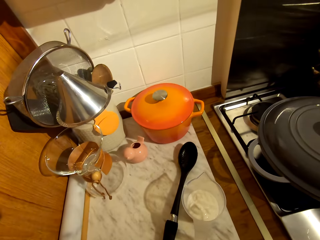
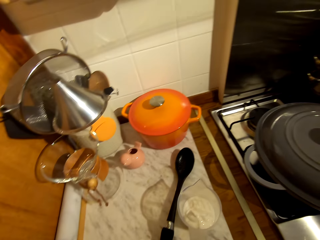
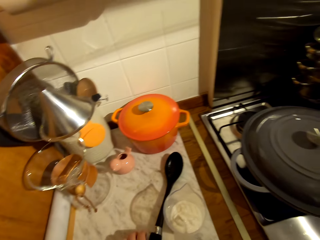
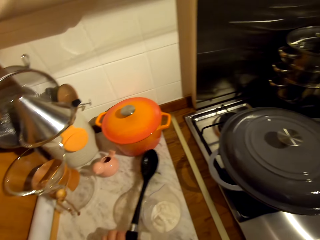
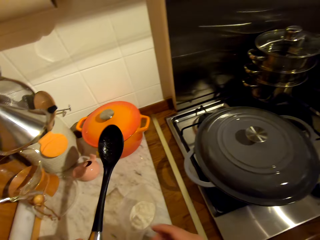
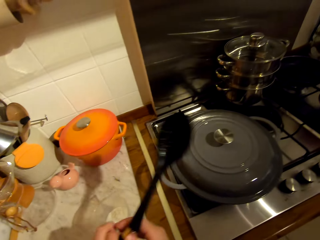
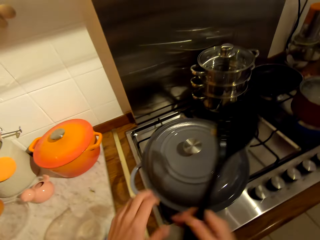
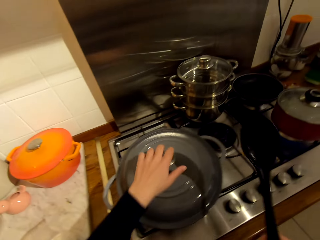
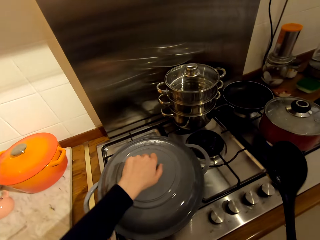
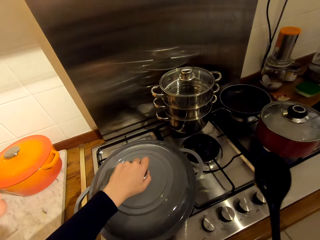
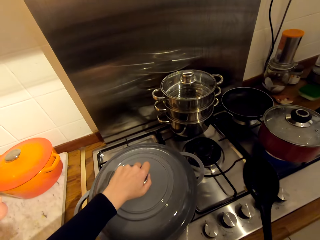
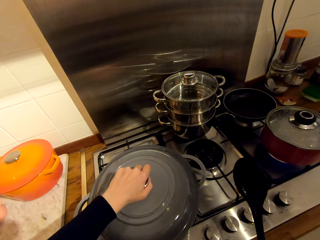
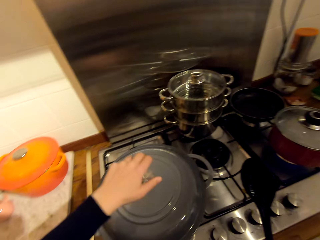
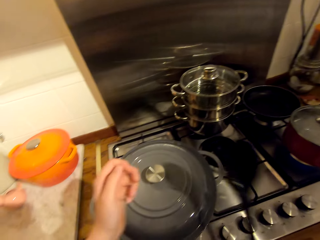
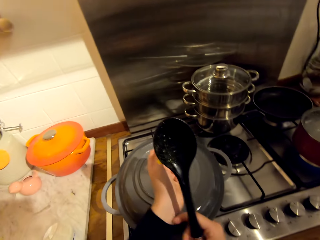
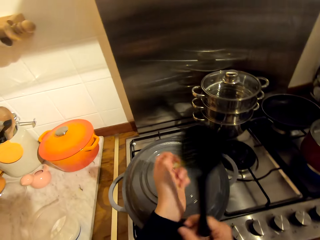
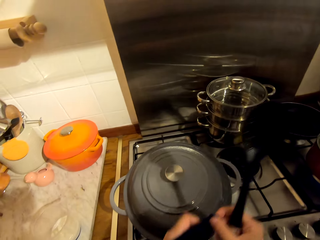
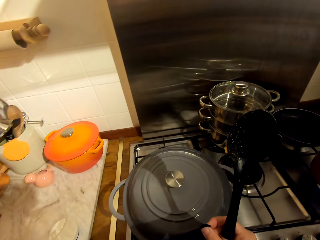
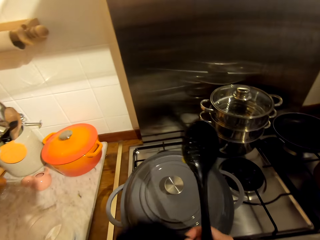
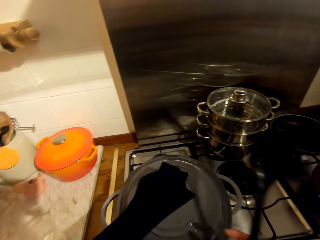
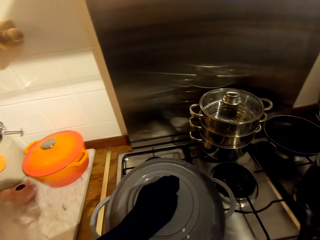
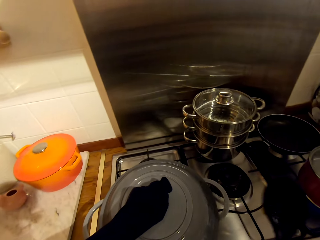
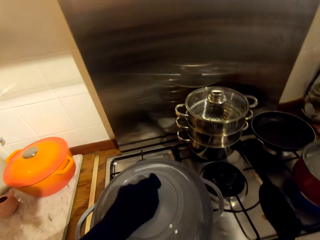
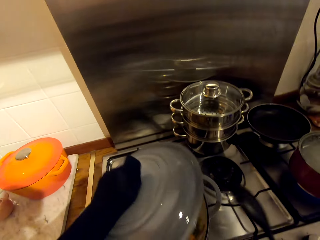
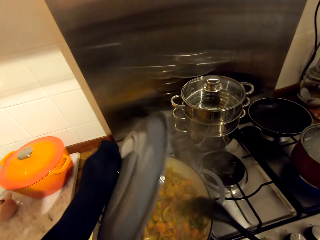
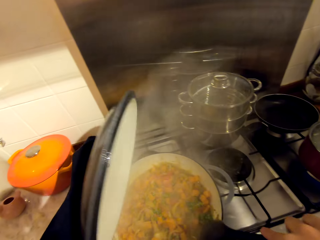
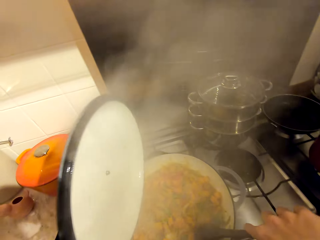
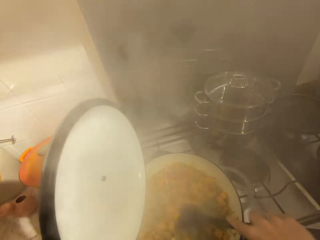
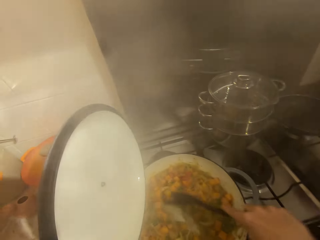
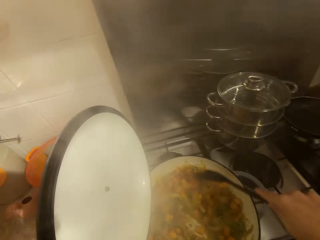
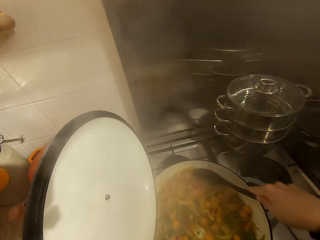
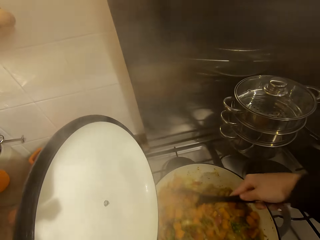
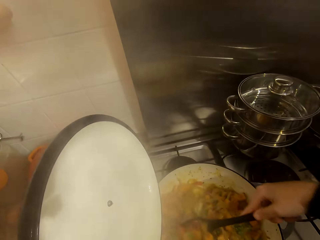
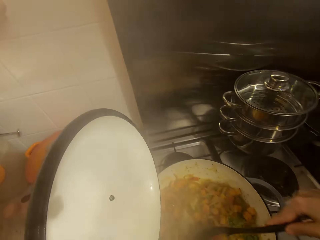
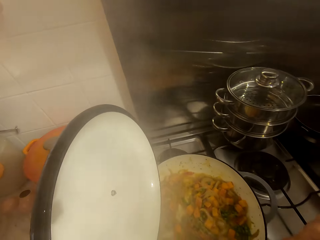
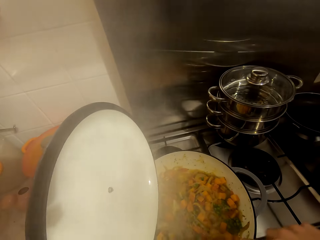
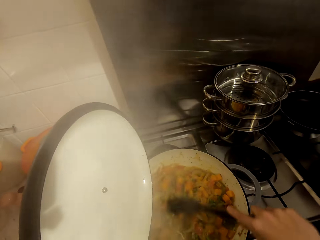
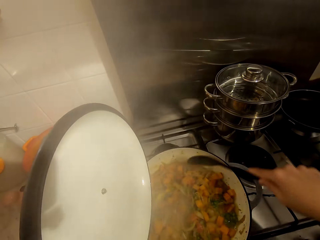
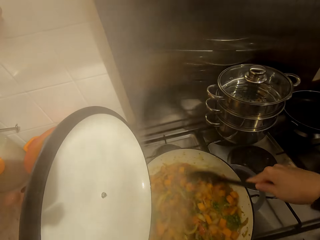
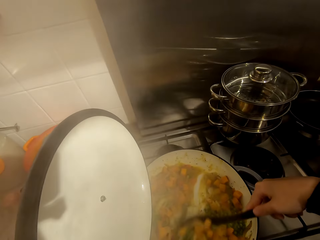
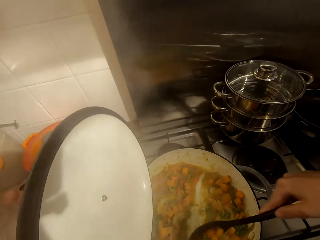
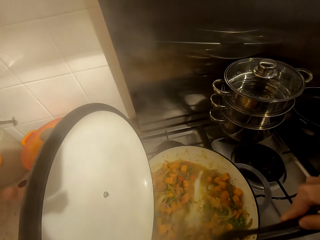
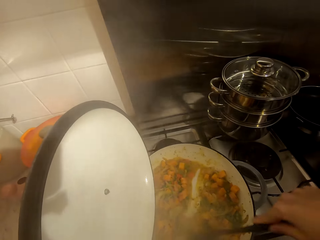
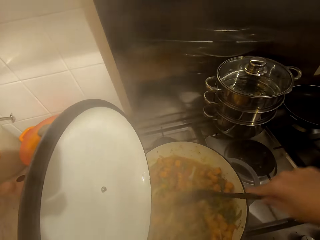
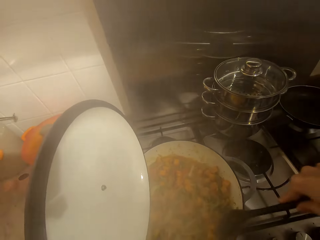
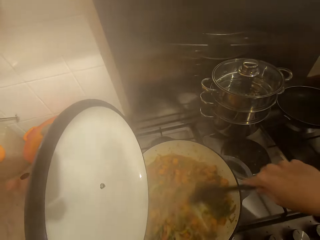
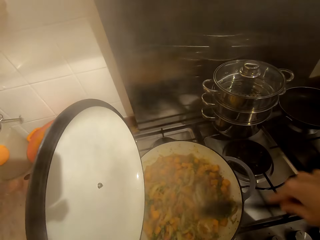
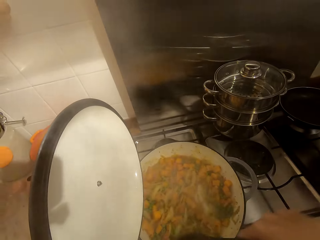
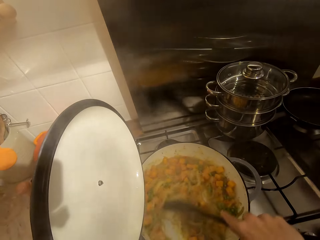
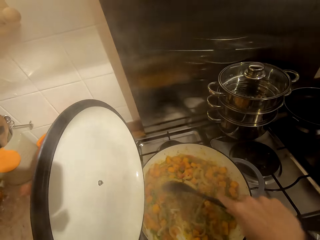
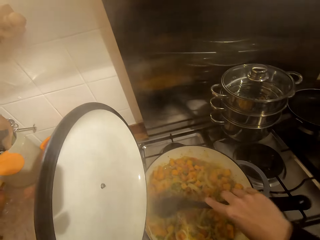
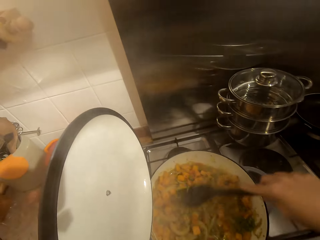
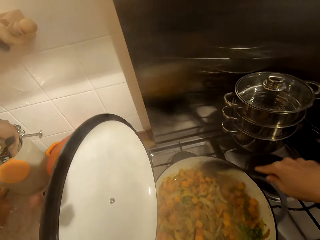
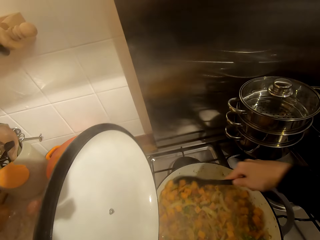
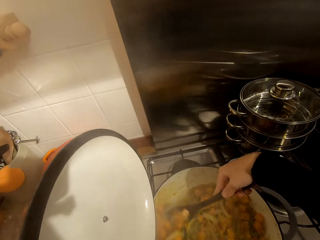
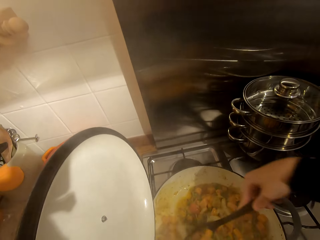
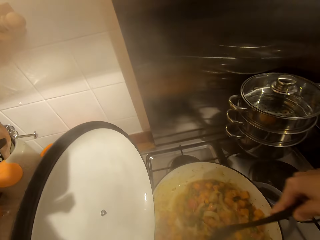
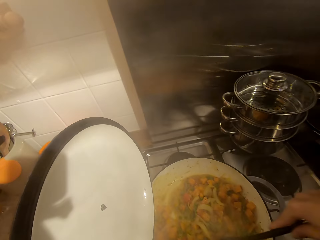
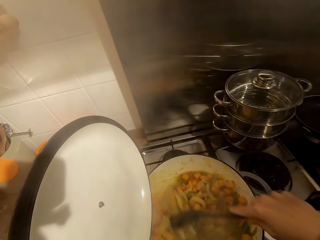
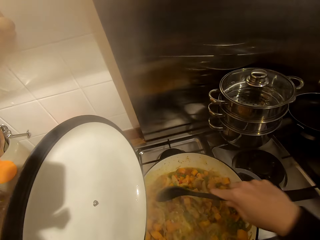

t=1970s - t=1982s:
The camera wearer picks up a cooking stick or spoon from the counter. They hold the pot's lid, pull on the sweater's sleeve, remove the lid from the pot, and stir the stew with the spoon.

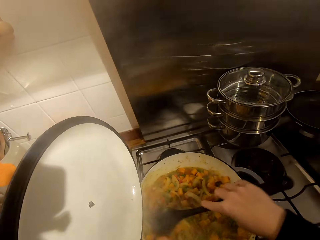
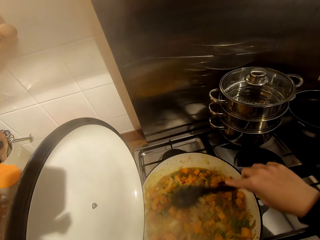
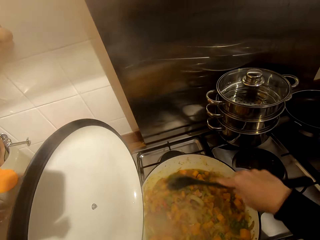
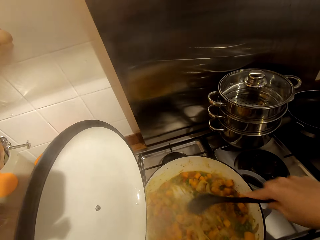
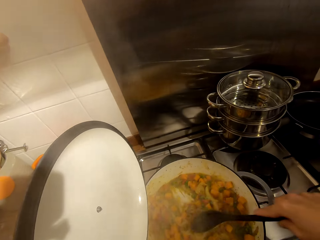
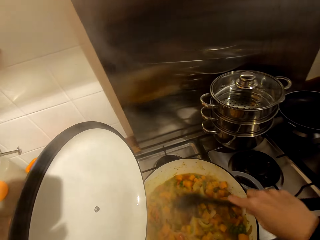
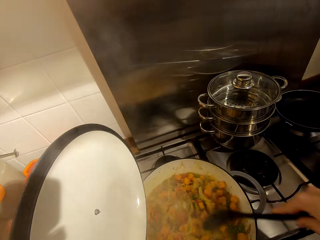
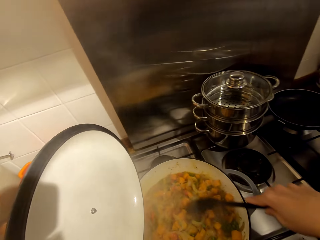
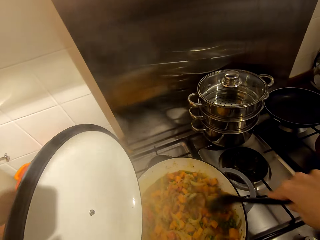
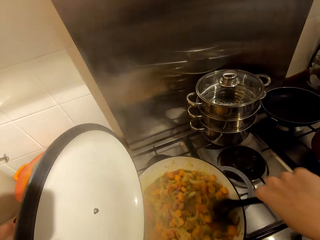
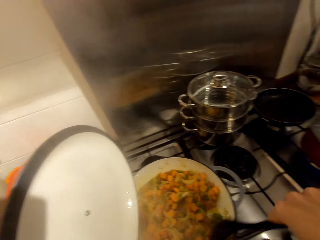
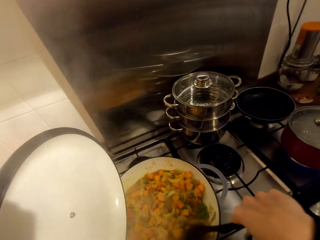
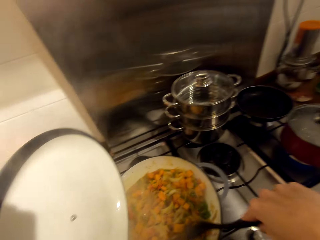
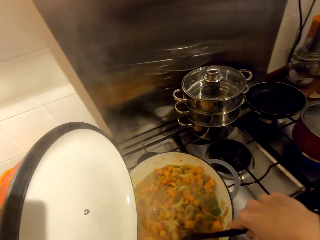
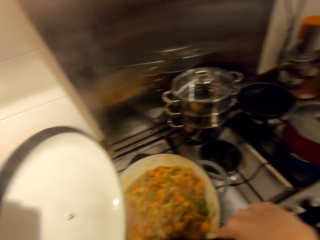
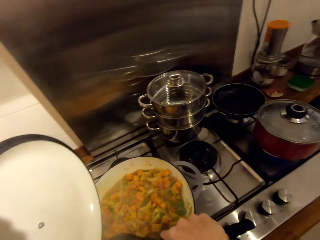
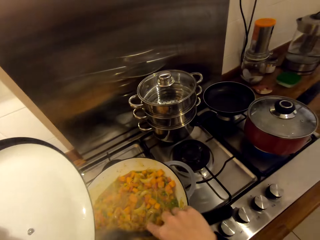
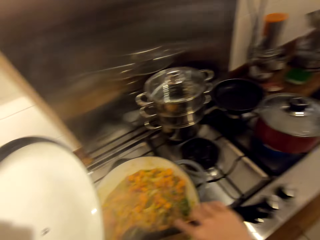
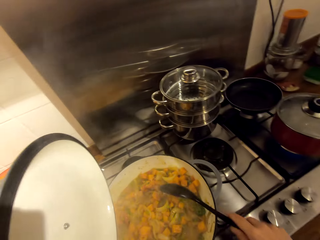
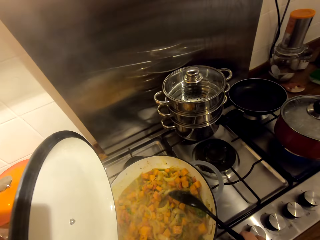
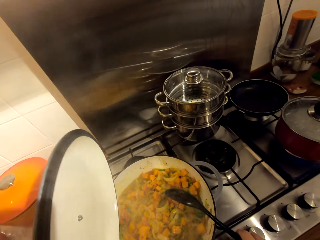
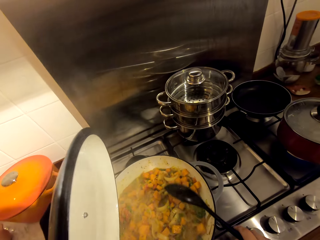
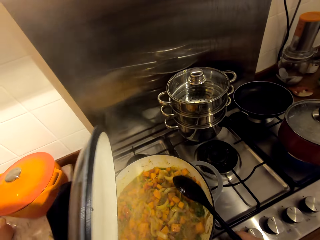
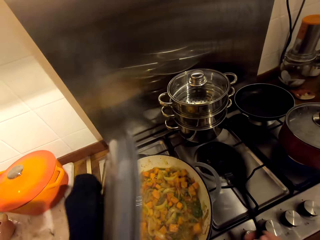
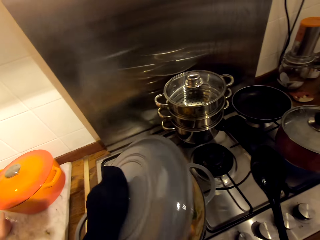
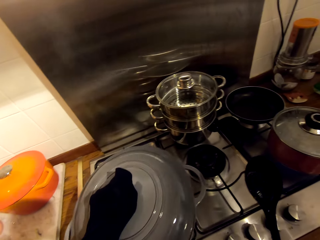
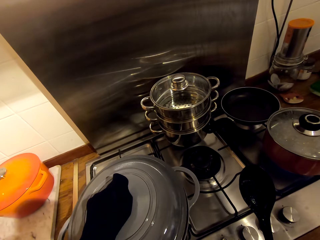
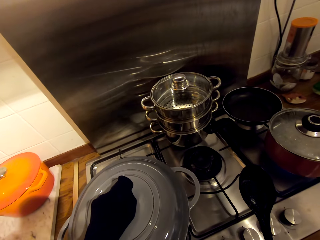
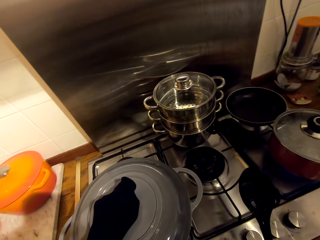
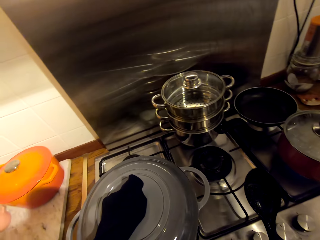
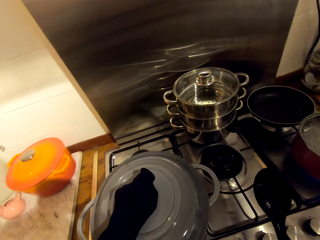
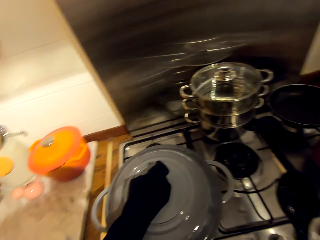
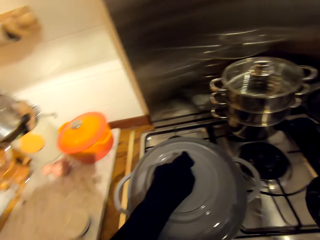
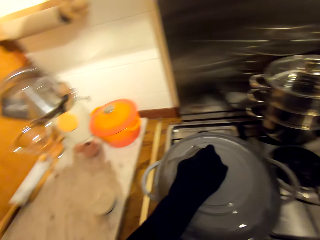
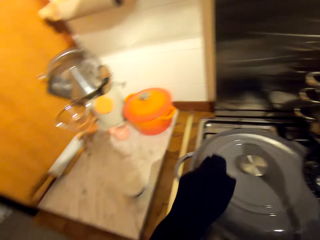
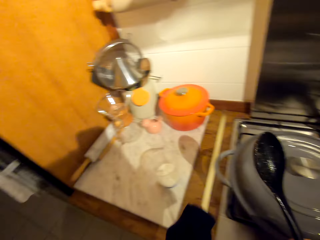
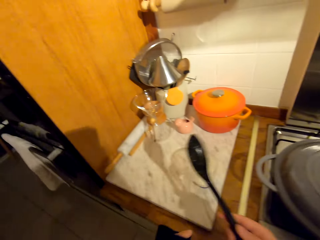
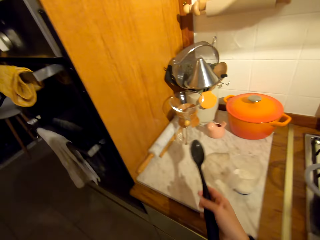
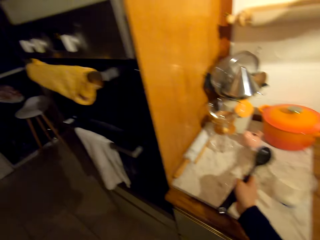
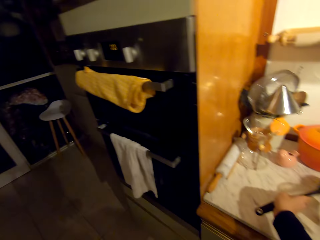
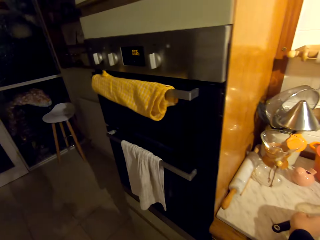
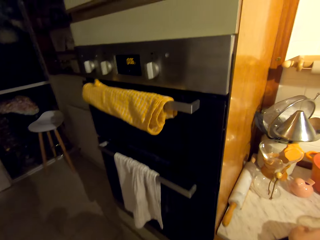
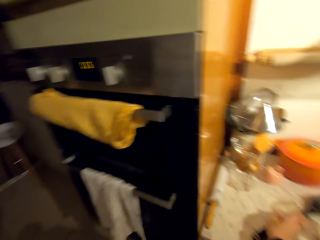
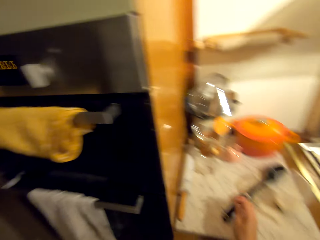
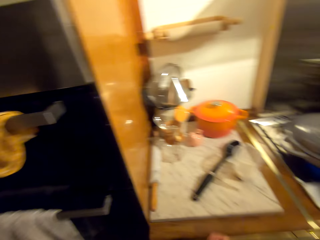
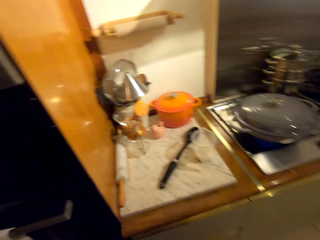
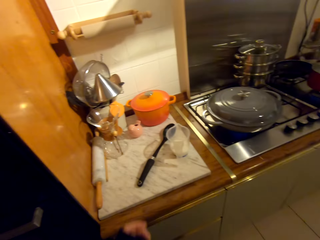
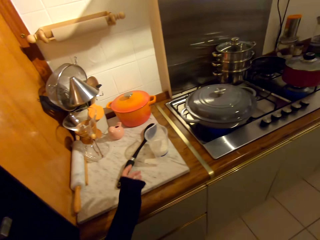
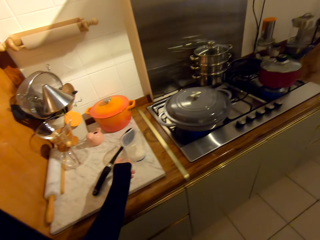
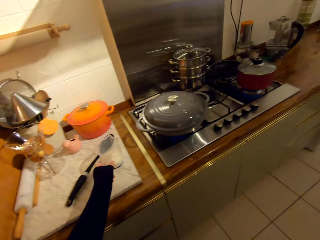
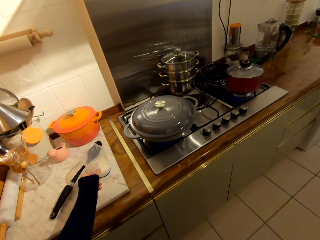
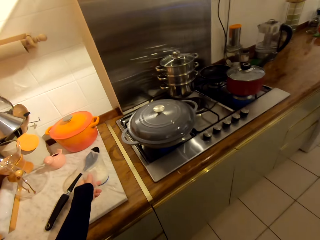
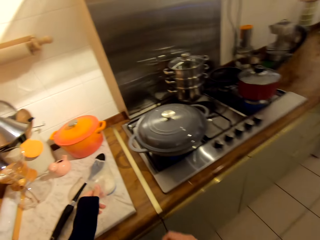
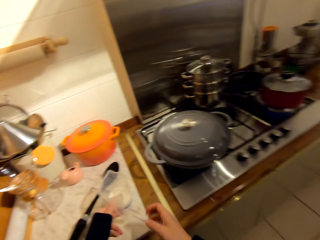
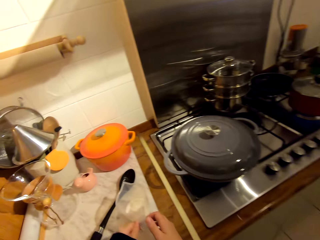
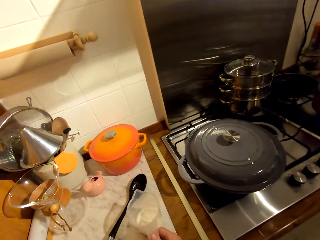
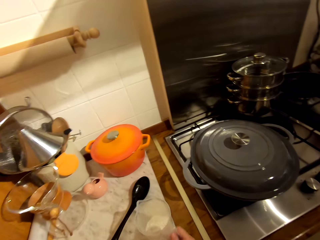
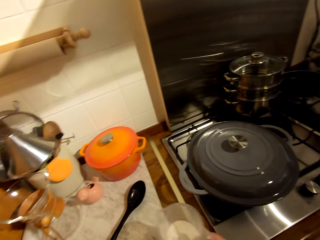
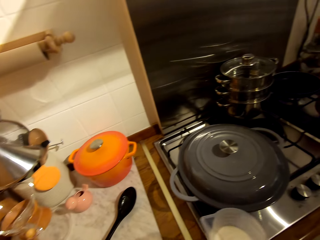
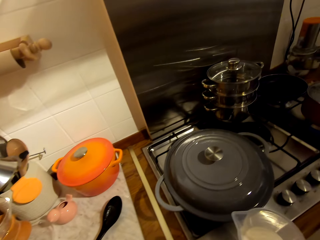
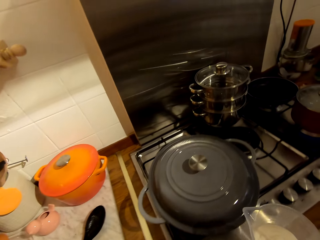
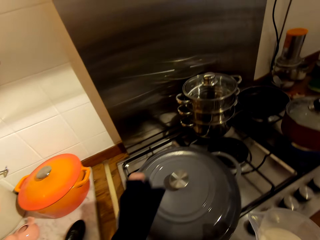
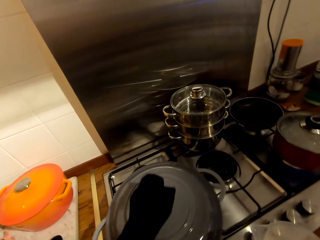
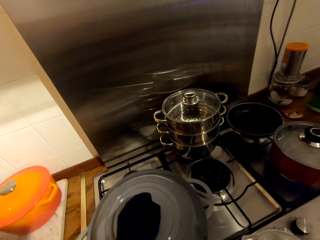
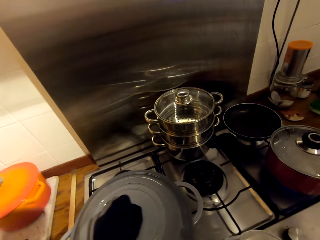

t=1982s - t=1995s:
The camera wearer hits the spoon on the pot's edge, covers the pot with the lid, and places the spoon on the counter. They turn around the kitchen, hold the jug, and pick up the jug from the counter.
